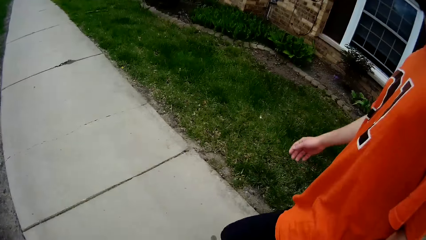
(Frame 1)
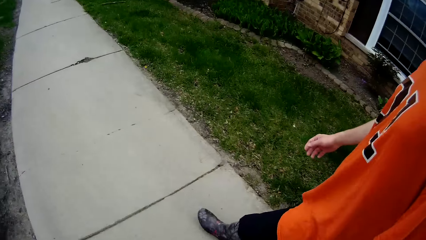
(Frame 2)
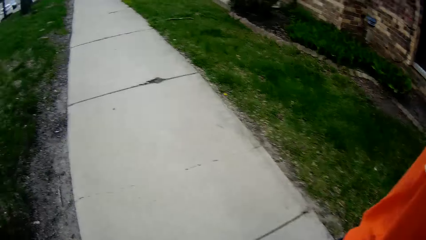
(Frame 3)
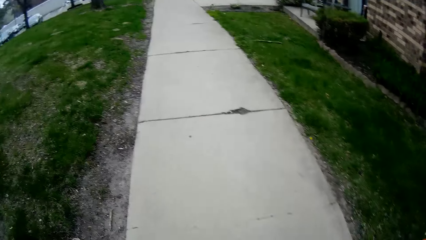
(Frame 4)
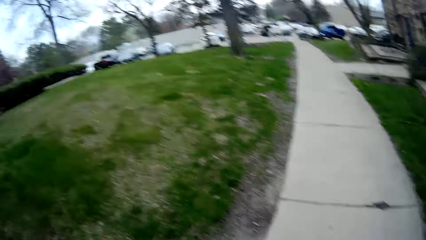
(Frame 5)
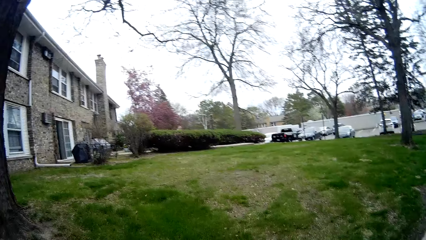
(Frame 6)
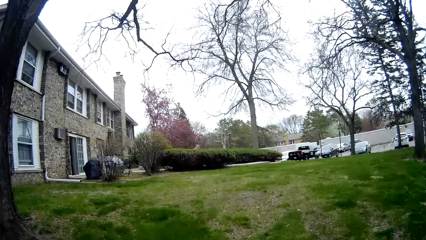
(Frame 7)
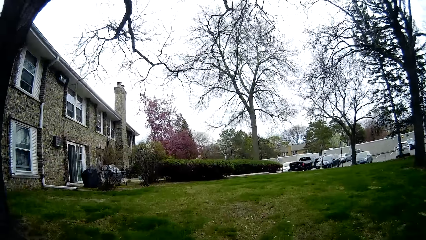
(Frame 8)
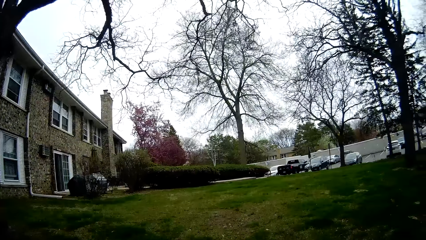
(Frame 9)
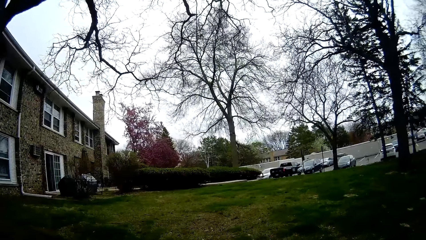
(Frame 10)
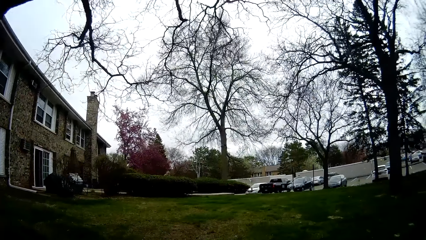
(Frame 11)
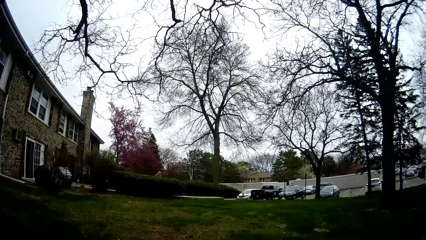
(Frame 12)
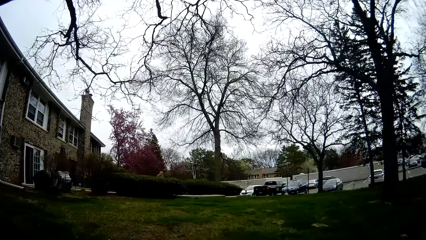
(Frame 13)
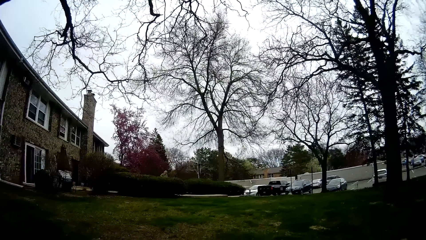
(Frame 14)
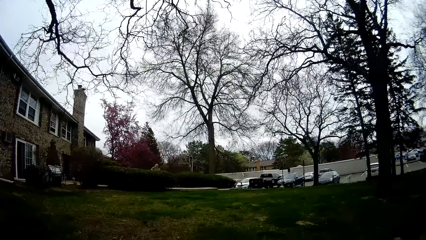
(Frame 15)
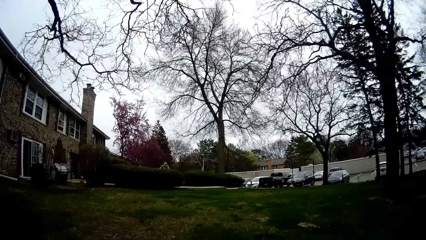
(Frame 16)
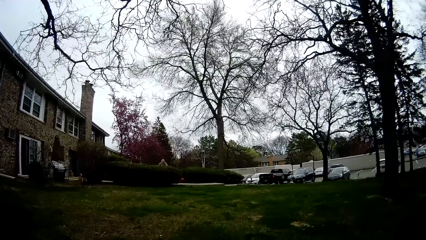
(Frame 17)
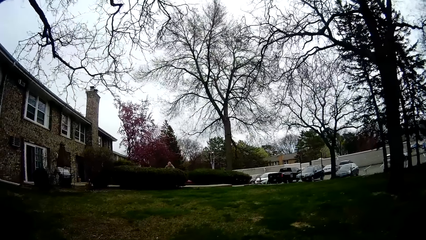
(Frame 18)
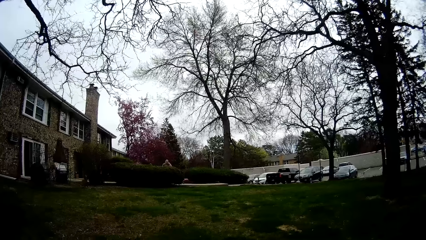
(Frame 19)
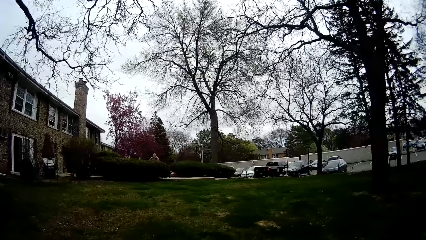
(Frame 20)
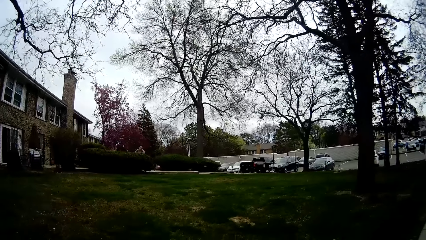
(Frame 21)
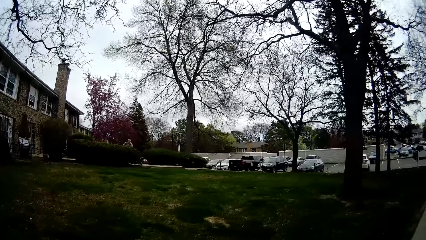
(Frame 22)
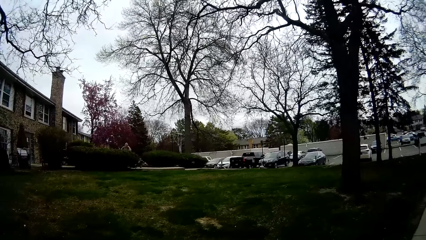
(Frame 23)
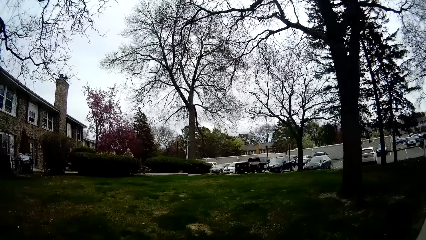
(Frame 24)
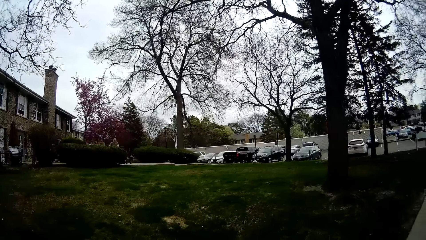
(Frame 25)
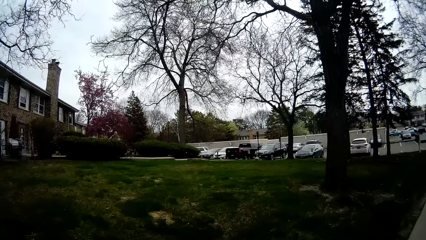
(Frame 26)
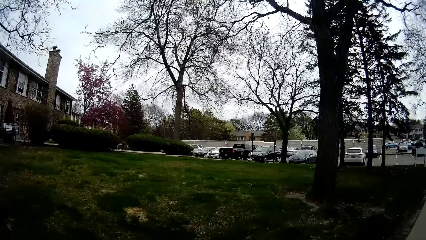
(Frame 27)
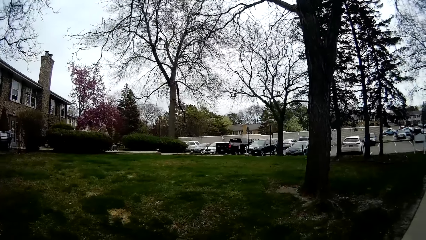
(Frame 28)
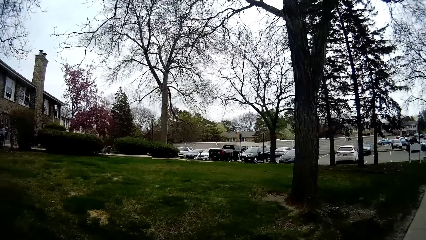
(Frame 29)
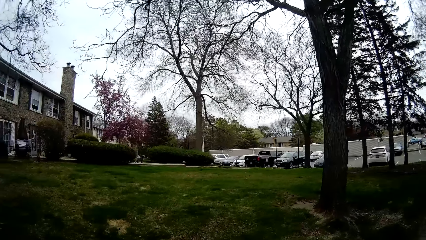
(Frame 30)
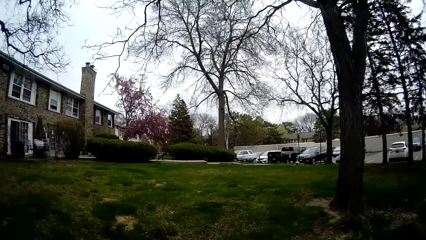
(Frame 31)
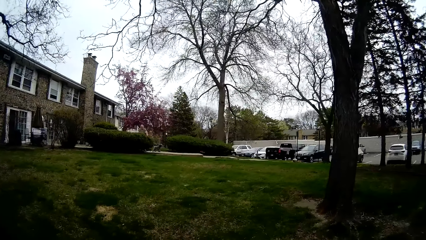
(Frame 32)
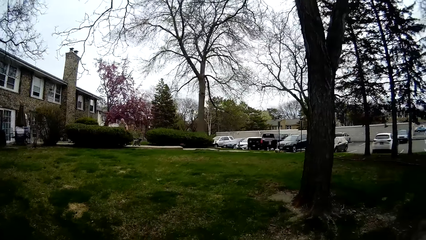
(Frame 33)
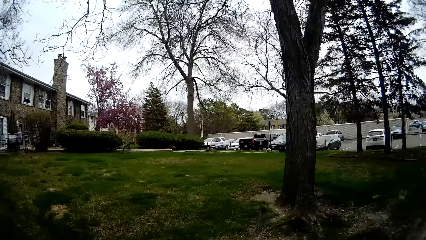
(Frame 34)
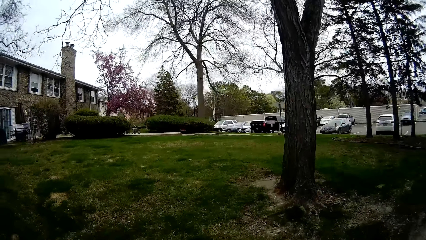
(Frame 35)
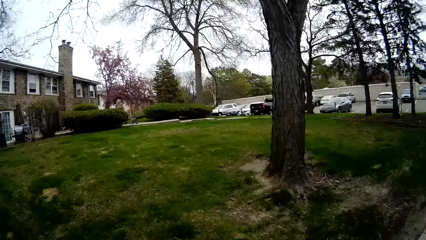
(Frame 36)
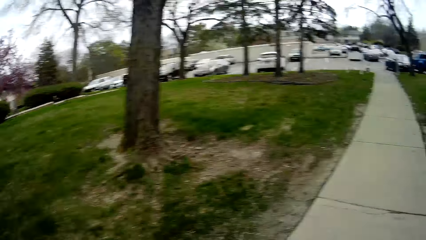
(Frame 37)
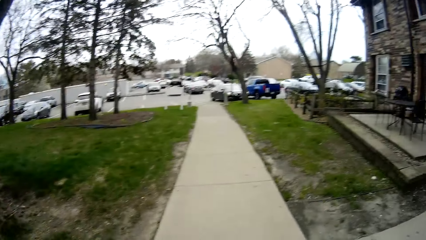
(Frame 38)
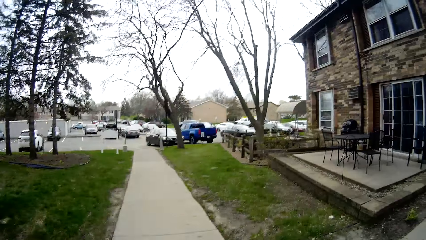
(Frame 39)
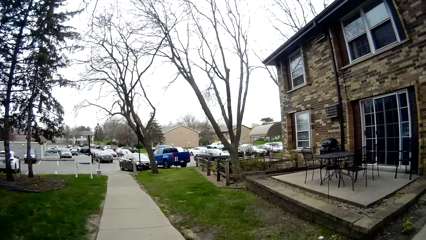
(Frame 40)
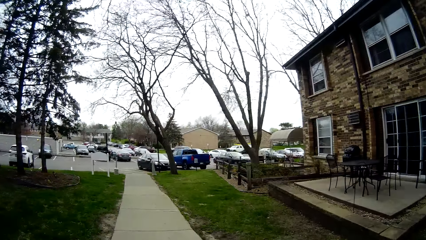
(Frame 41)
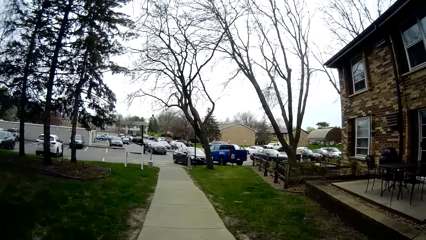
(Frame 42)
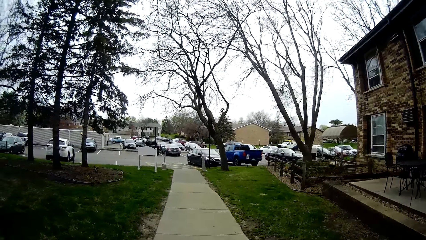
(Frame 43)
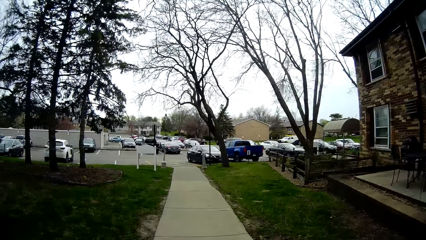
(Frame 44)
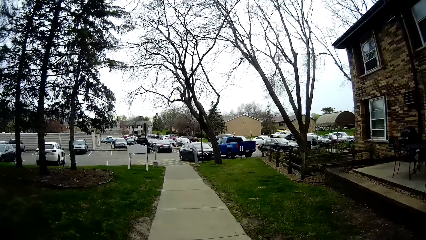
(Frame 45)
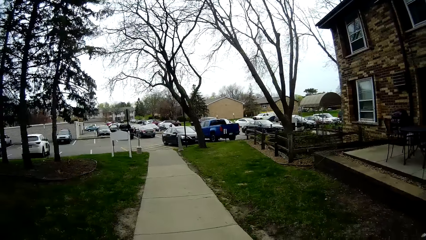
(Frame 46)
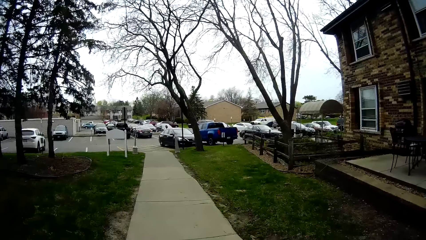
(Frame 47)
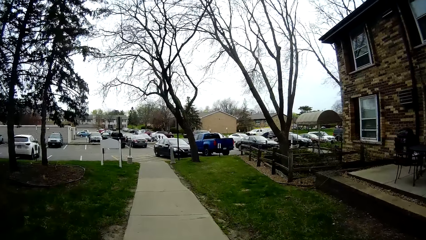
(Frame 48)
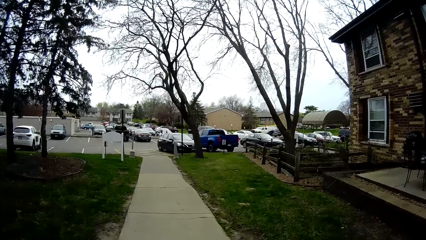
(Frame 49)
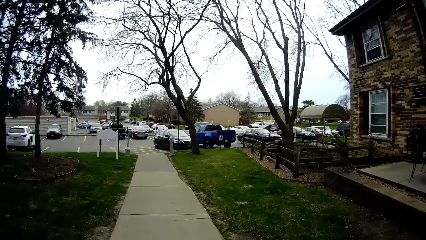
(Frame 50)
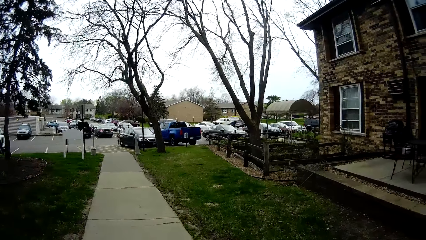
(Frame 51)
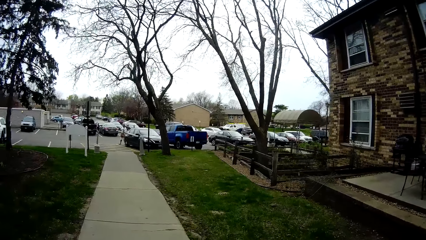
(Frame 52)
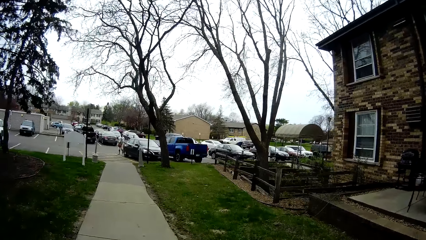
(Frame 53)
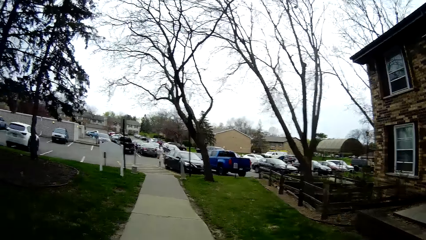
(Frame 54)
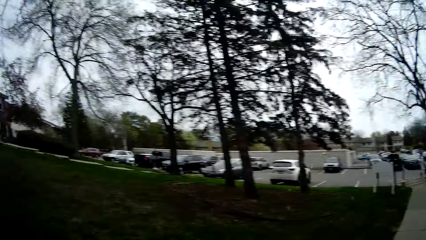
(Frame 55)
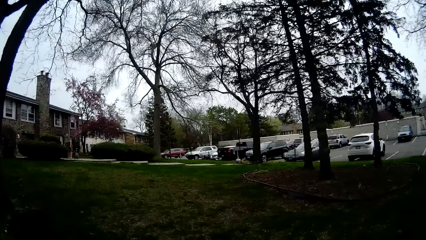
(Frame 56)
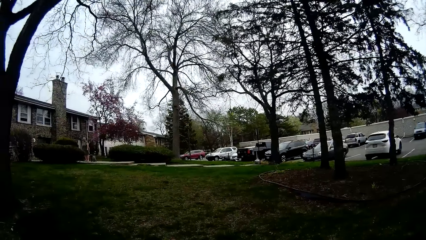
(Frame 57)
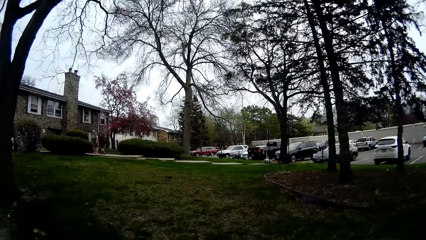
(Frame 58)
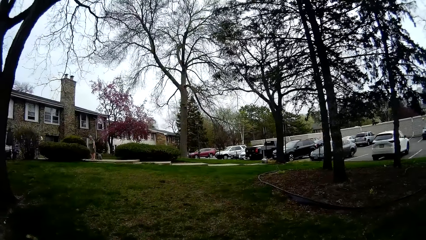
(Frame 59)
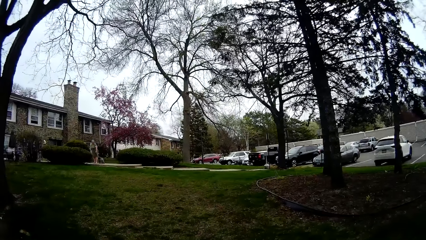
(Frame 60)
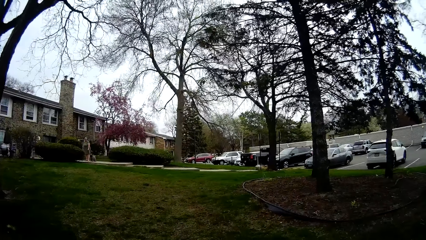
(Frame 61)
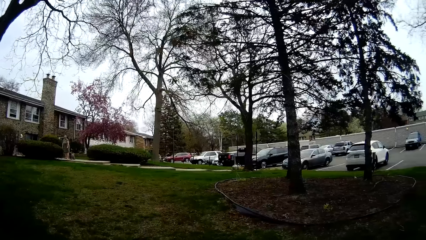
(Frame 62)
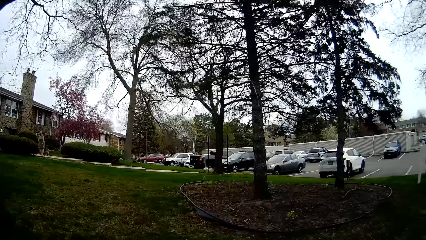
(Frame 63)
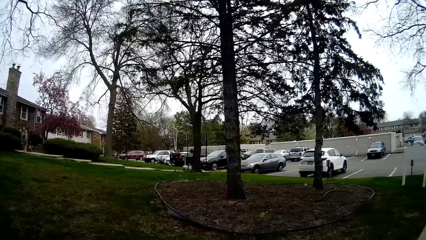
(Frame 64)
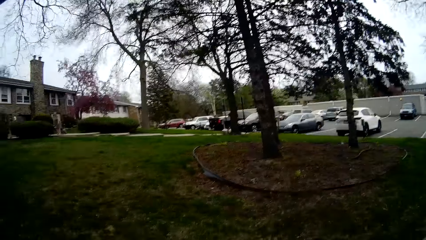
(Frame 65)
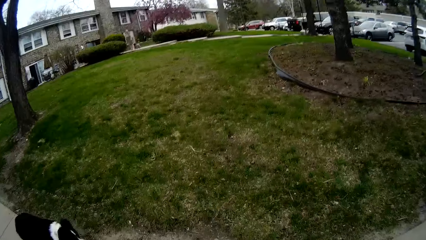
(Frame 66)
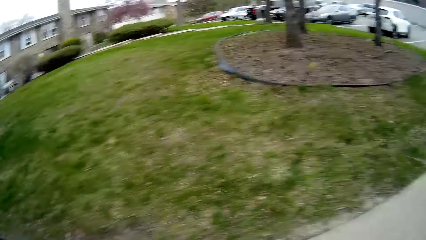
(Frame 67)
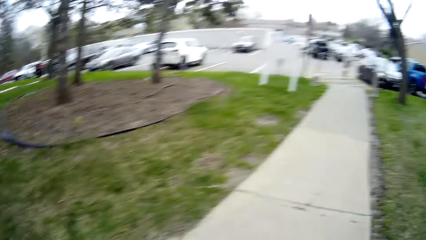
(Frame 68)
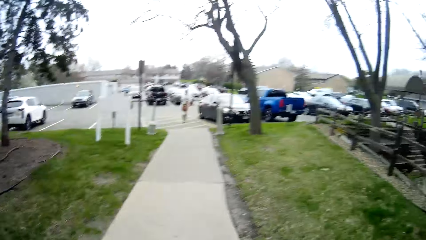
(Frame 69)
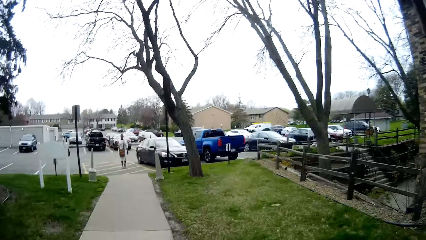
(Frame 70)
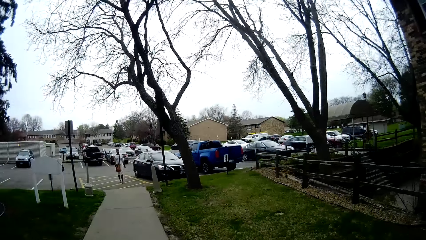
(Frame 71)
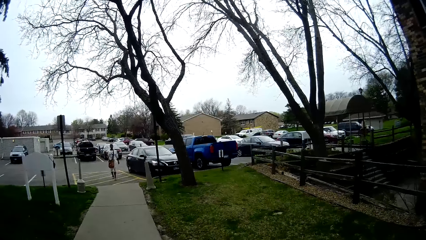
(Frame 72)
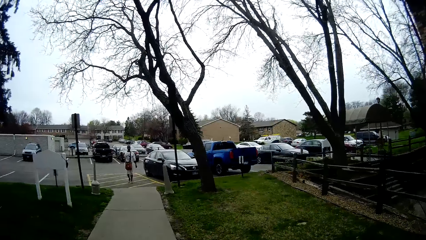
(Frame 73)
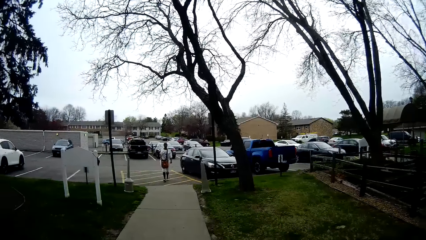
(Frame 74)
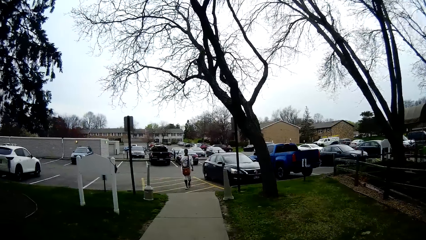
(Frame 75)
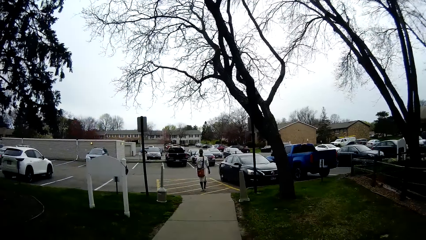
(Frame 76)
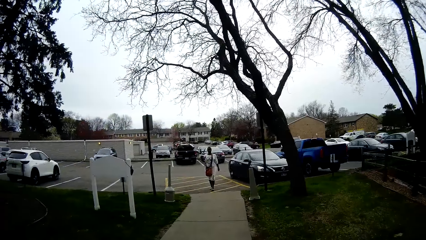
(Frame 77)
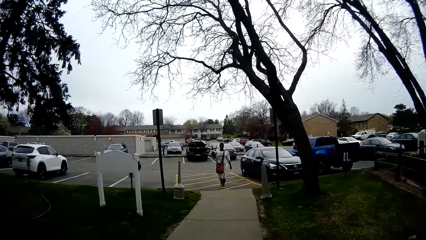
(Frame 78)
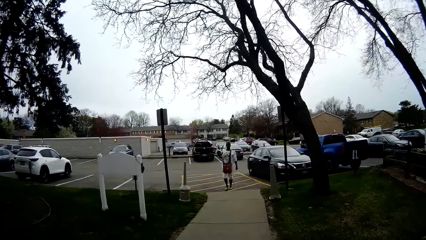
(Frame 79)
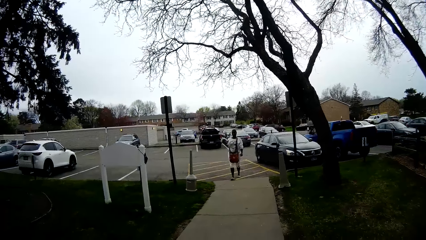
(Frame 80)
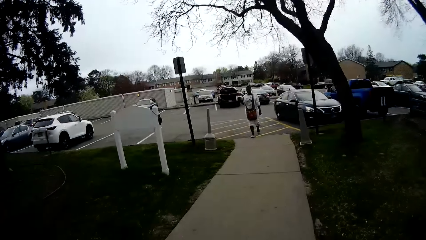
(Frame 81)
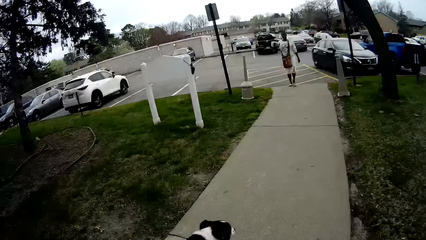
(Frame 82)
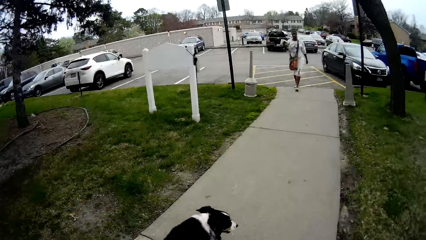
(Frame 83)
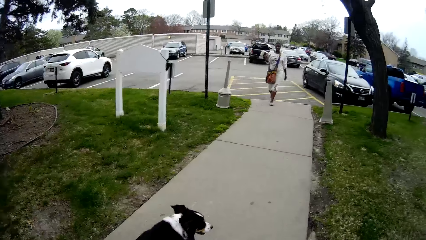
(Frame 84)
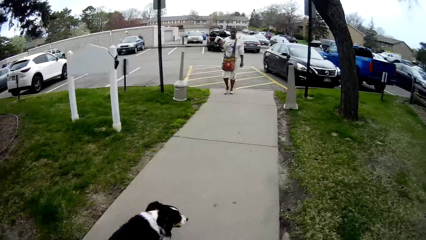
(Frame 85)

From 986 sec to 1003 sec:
The camera wearer converses with a man. They look around the compound. They walk along the pavement. They look around the compound.
